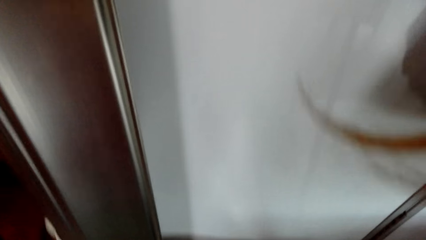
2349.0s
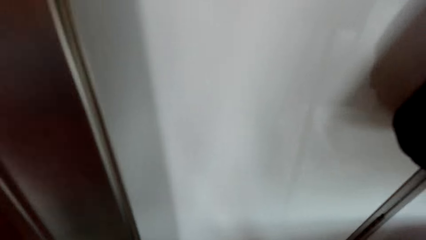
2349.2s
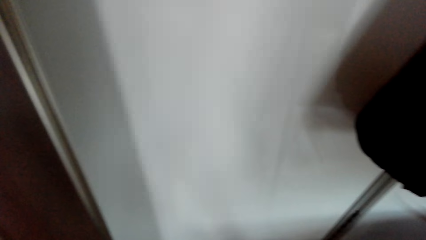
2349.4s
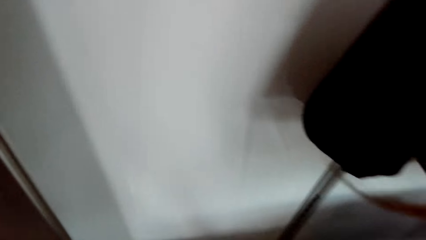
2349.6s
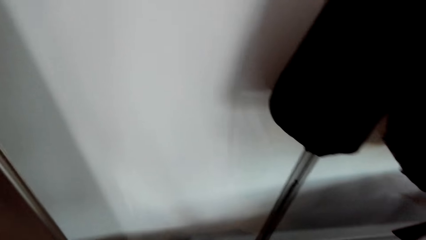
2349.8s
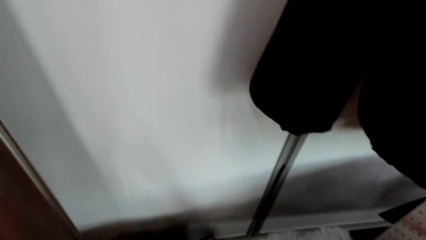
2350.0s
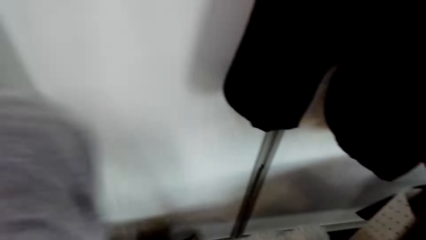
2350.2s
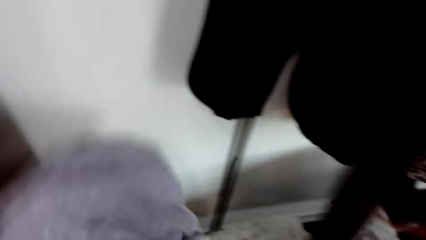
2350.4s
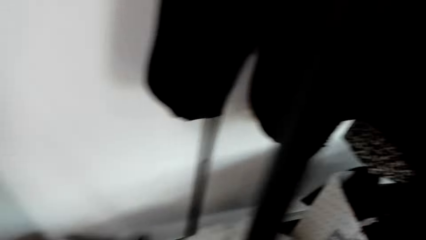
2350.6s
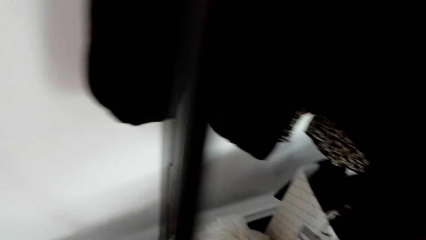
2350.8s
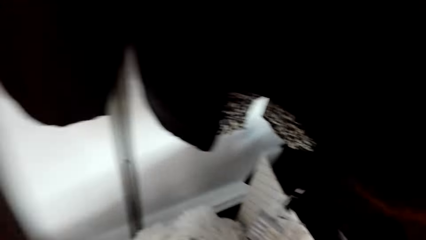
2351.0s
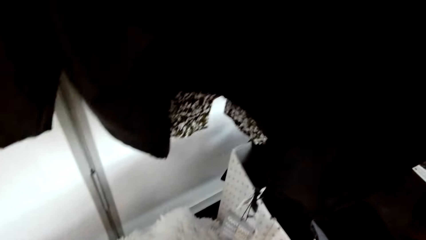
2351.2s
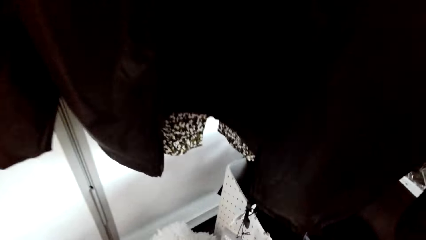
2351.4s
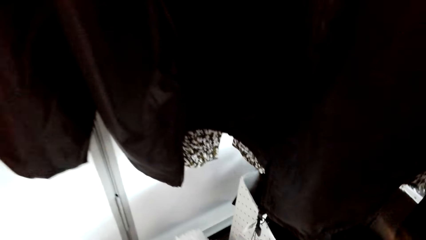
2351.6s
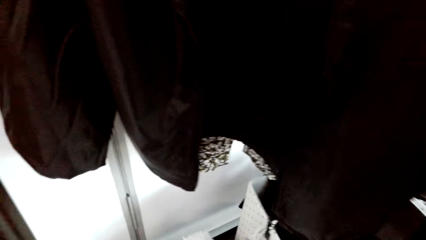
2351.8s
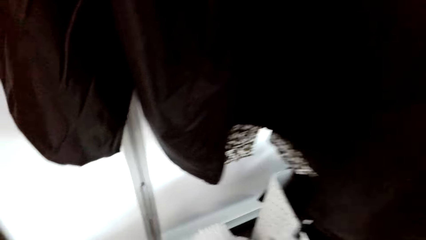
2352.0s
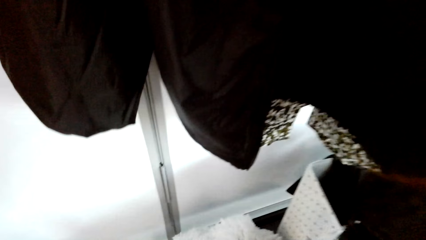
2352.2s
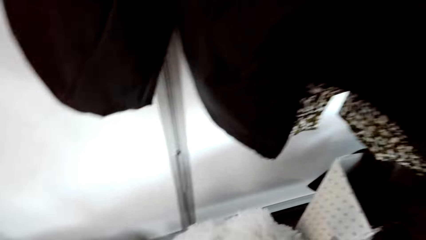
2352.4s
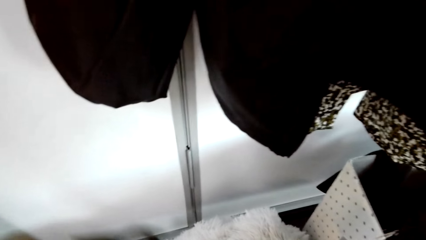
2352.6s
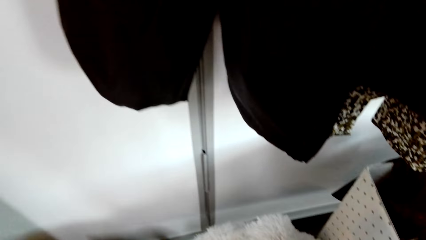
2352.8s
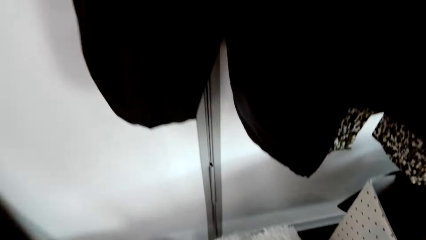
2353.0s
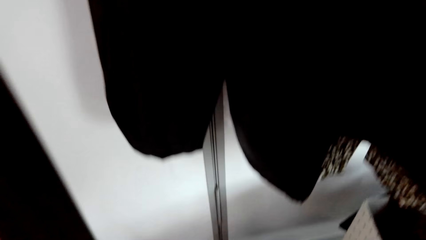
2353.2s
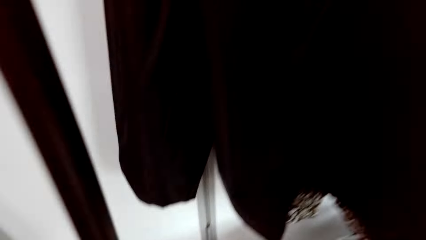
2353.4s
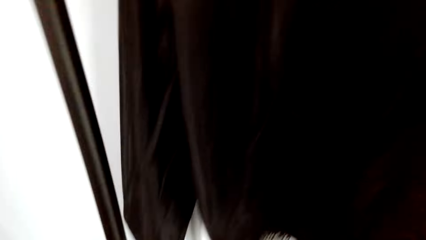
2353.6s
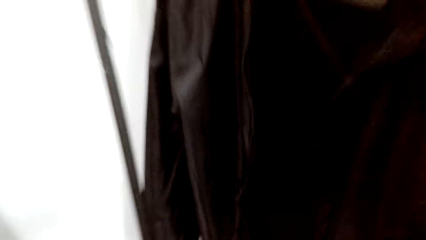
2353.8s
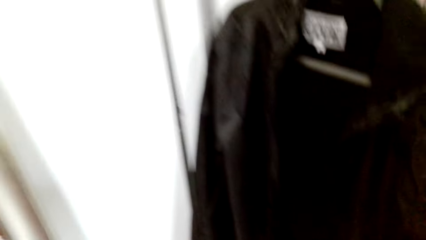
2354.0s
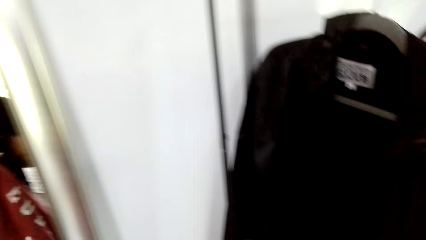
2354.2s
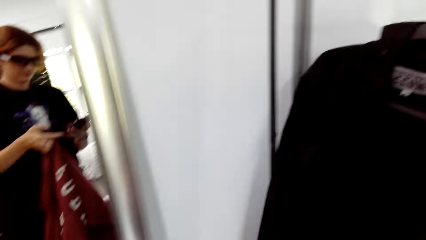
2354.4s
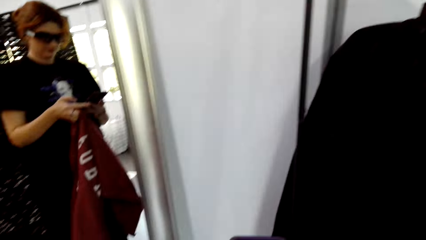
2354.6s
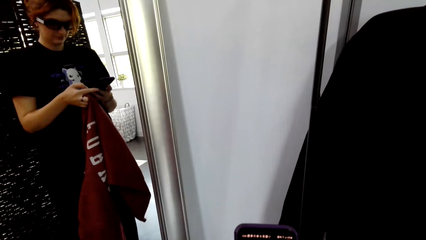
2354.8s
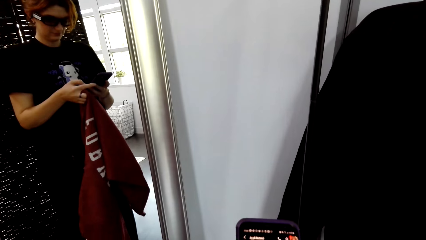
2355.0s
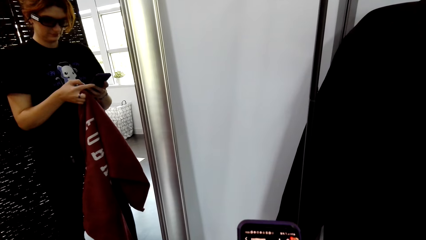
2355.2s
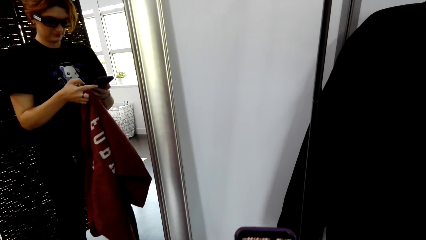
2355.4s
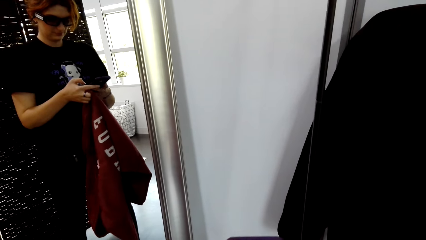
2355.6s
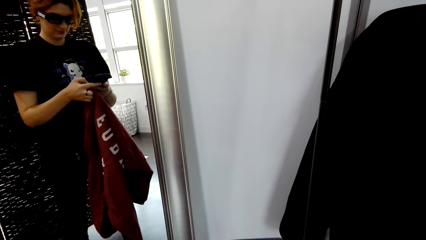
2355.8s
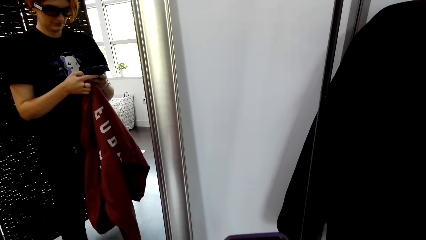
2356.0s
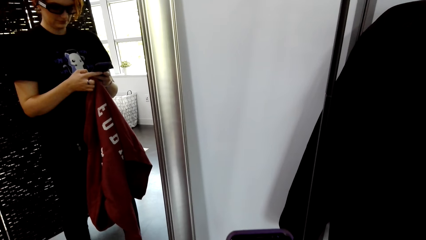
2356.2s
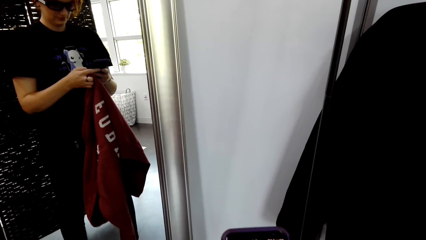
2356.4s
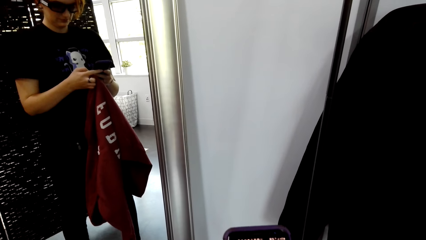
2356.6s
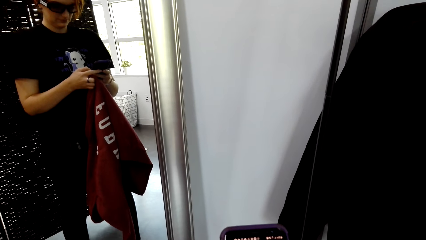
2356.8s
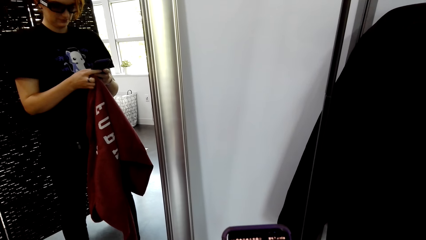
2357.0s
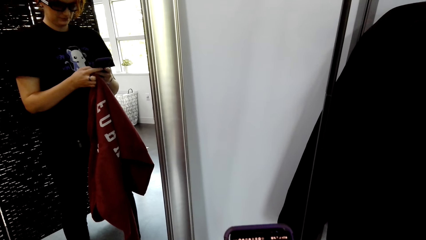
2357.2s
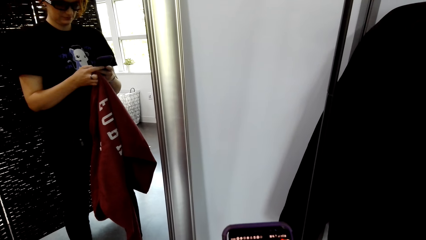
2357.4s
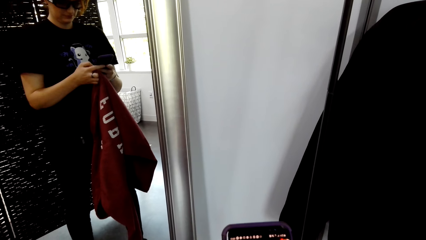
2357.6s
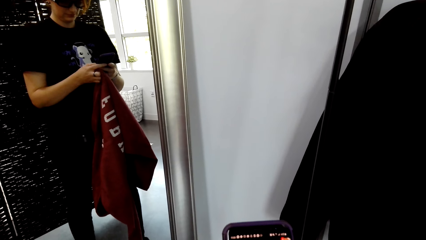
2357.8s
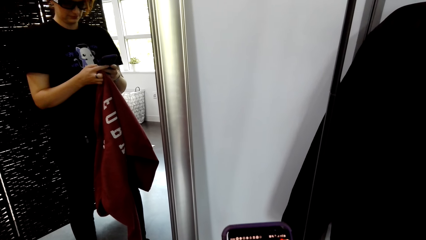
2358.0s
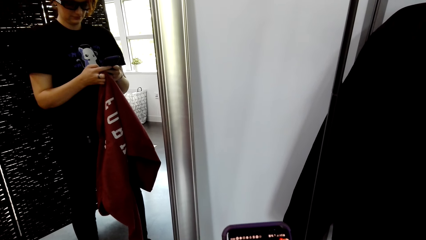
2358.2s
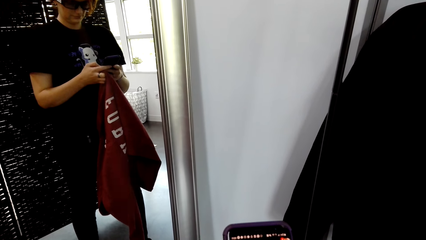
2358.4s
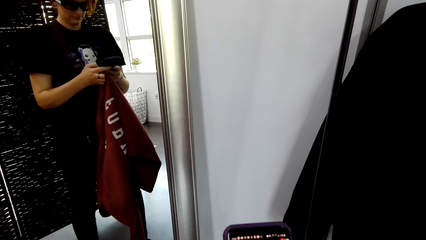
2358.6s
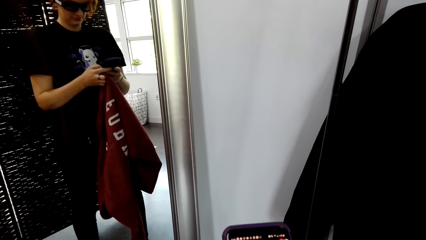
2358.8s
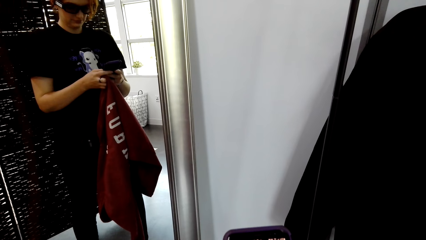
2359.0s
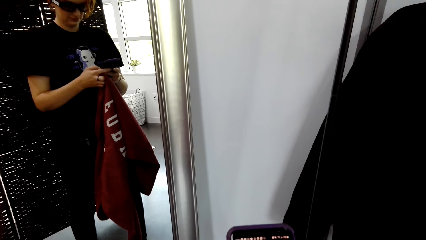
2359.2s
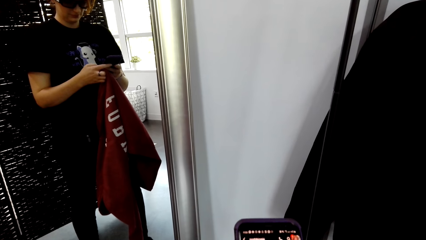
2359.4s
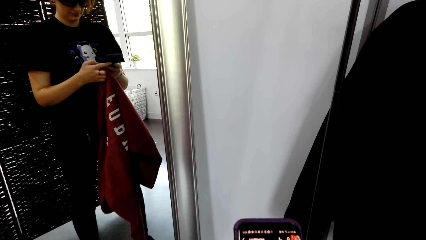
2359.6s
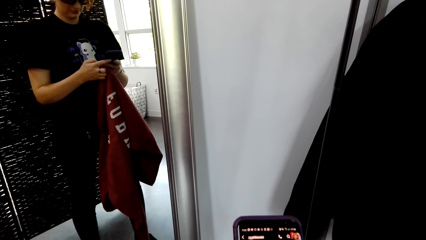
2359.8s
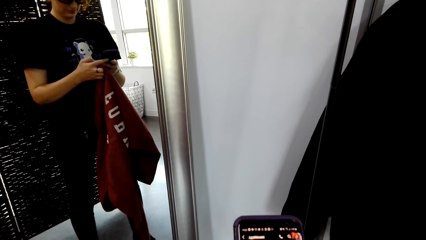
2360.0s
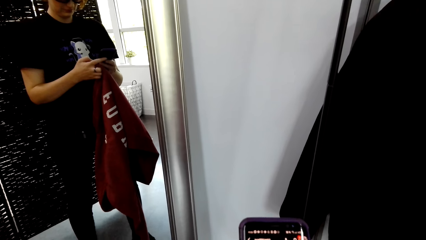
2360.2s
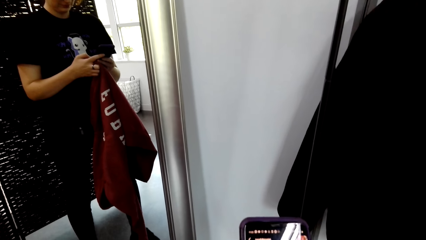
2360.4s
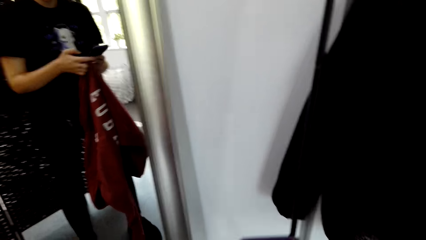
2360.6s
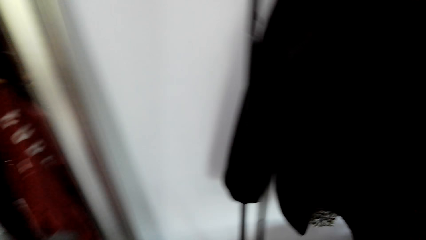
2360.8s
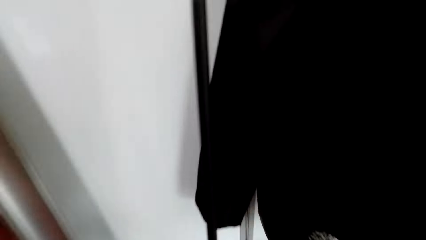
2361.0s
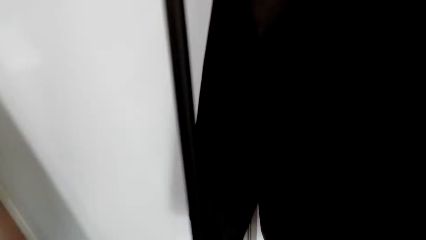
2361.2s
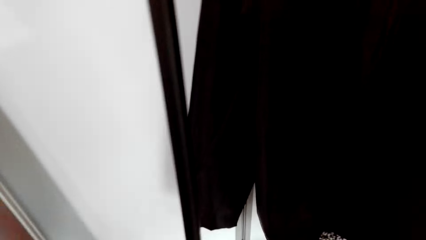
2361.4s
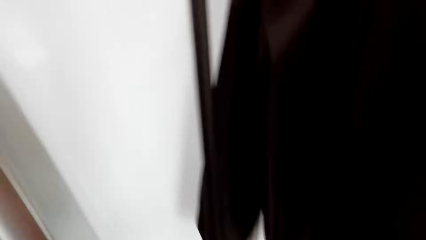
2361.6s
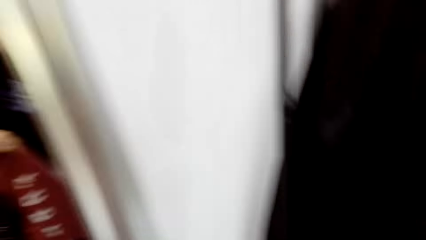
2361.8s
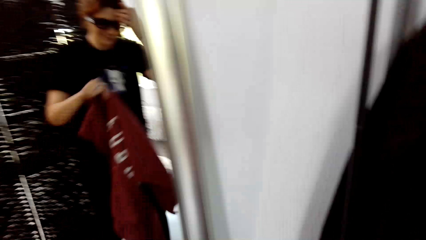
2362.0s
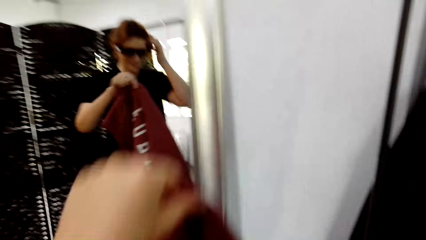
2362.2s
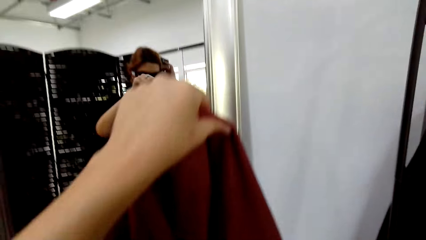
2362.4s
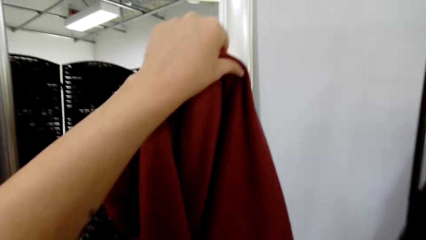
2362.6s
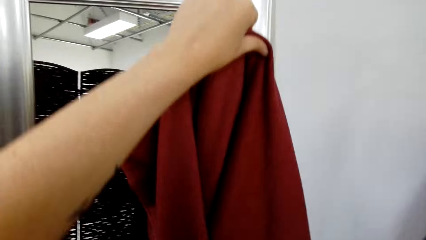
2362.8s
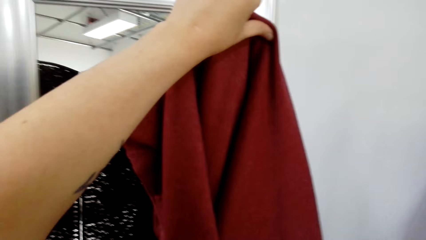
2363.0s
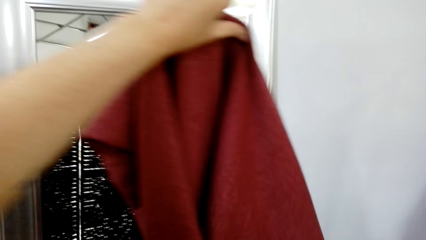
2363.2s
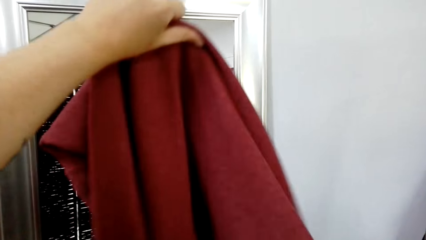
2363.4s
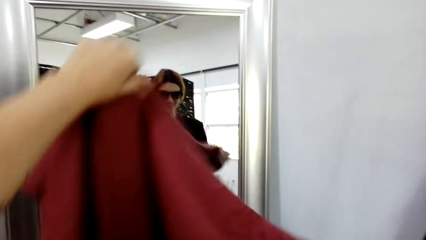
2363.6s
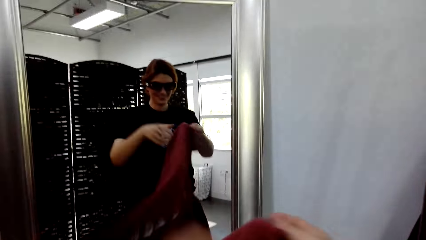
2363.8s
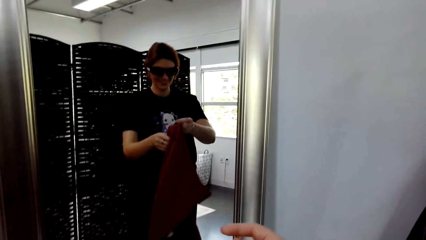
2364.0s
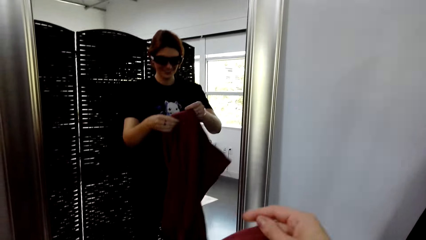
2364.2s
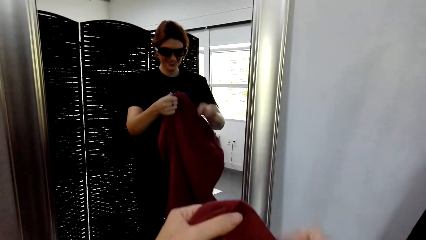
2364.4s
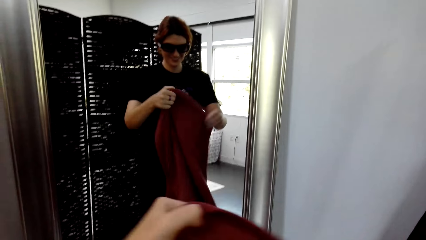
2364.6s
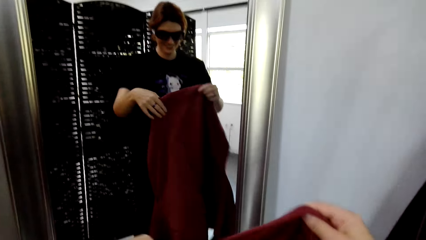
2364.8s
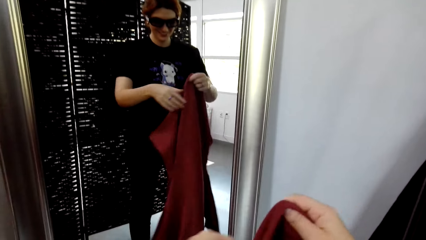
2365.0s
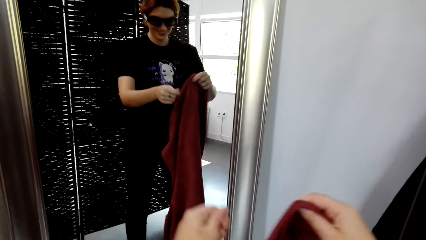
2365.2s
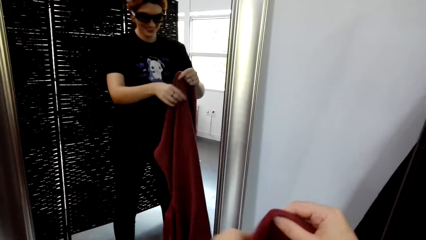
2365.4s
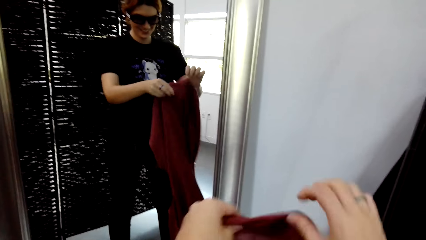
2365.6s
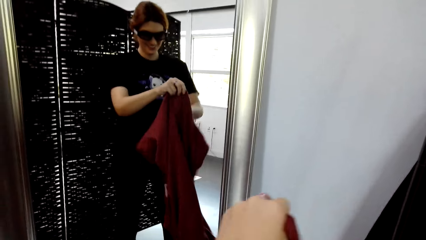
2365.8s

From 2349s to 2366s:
The camera wearer looks at the clothes. They pick up the red jumper. They operate the phone. They hold the sweater. They put on the jumper. They lift the sweater.
